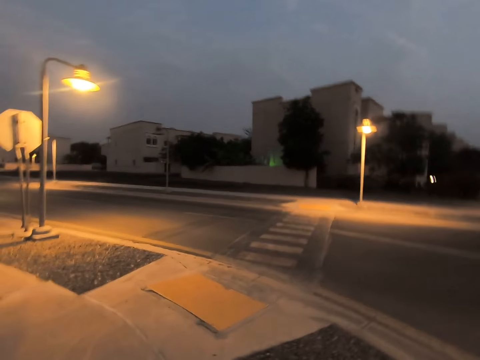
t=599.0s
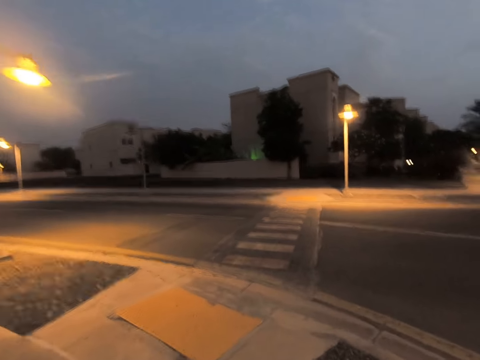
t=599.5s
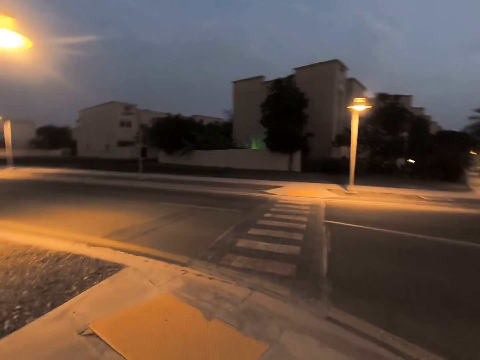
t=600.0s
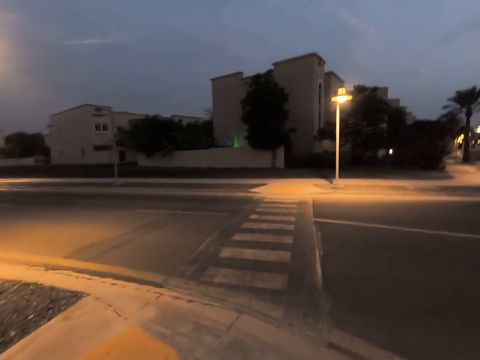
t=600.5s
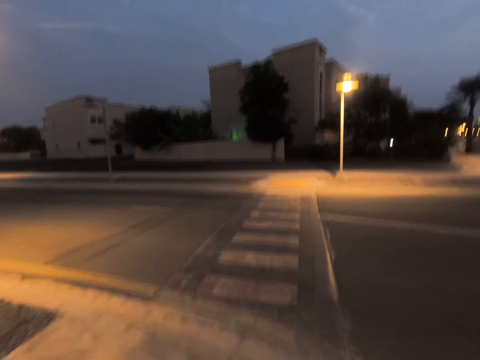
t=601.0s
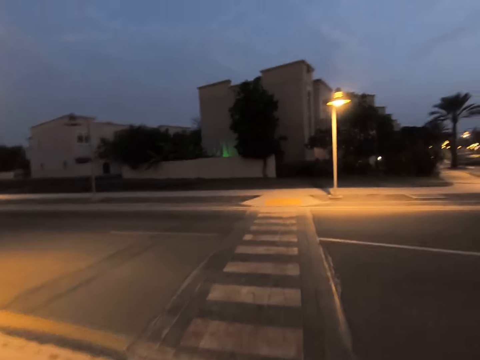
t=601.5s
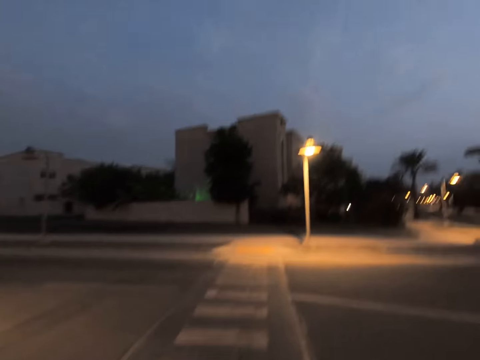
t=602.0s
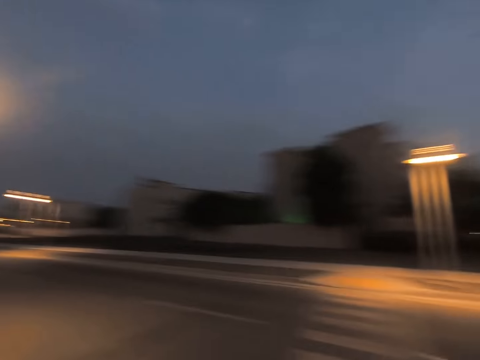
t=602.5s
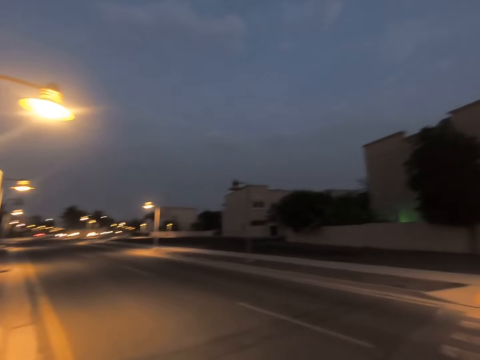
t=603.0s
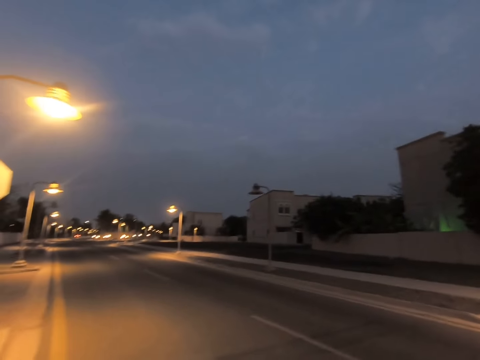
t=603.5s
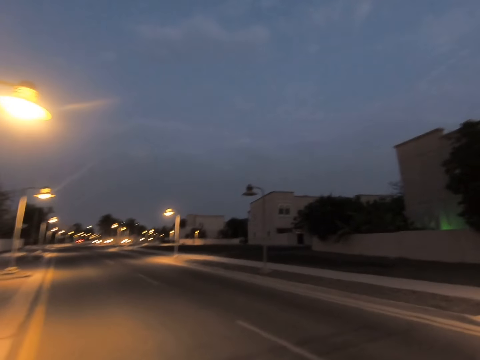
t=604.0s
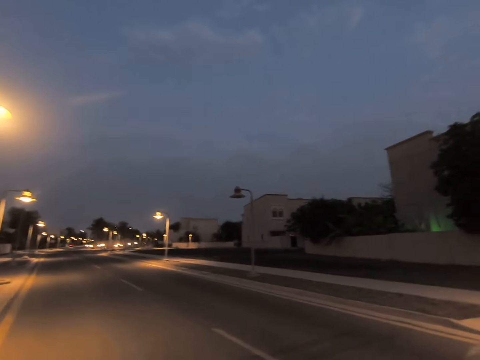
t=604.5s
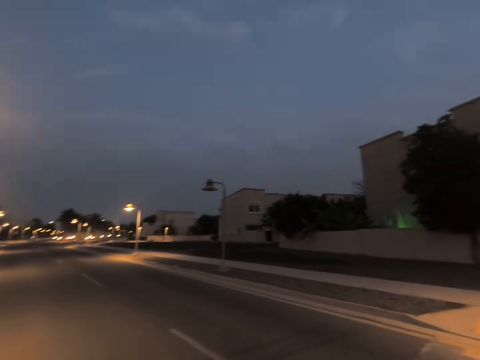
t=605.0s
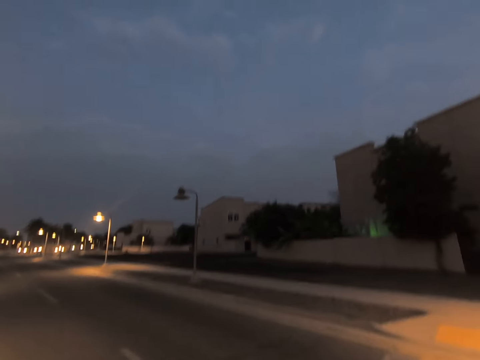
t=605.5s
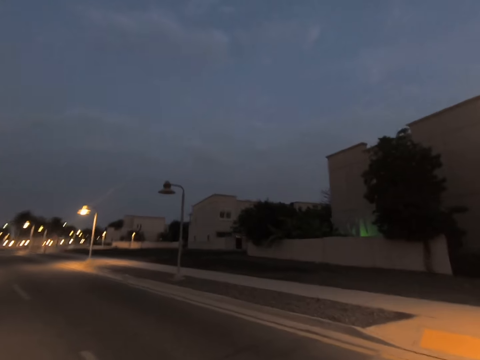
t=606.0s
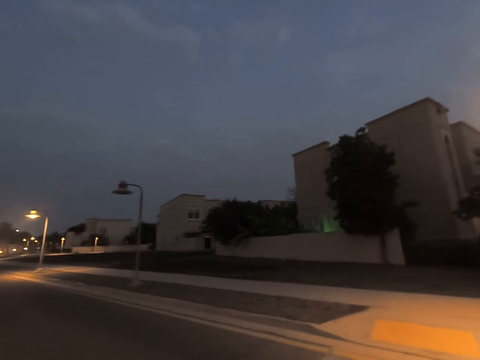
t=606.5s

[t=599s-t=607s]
The camera wearer crosses the street road. They look around before crossing the road.

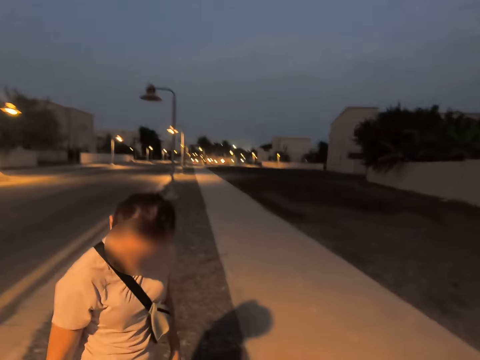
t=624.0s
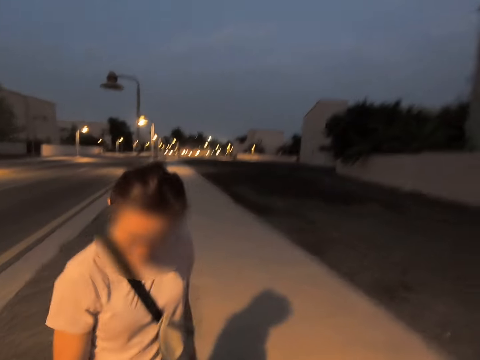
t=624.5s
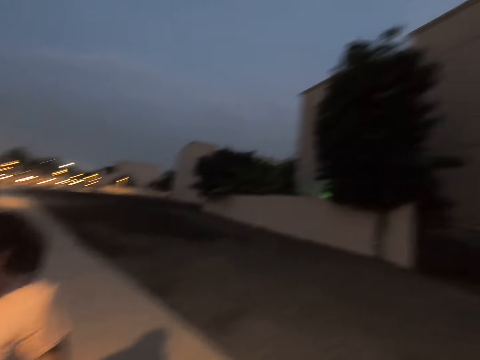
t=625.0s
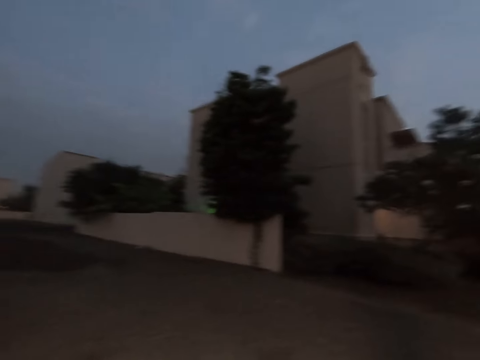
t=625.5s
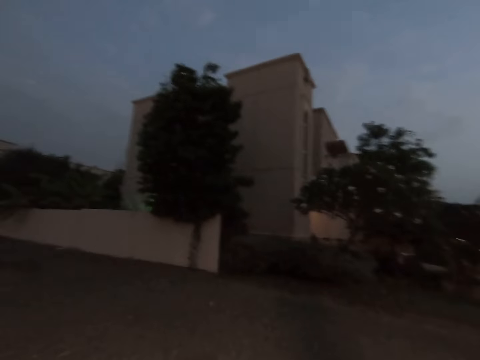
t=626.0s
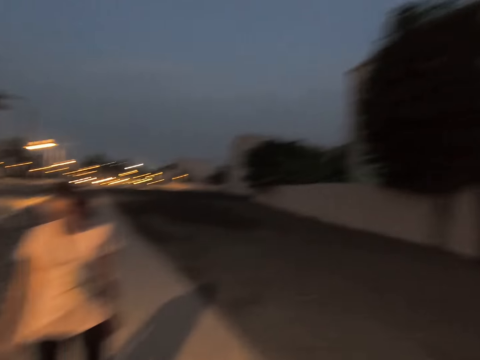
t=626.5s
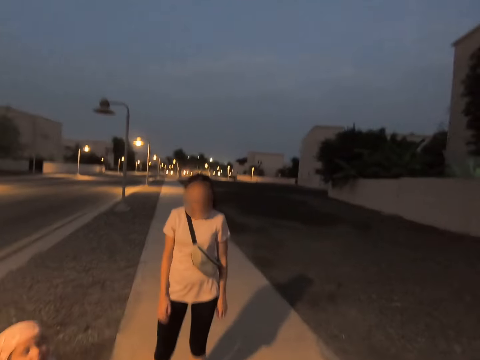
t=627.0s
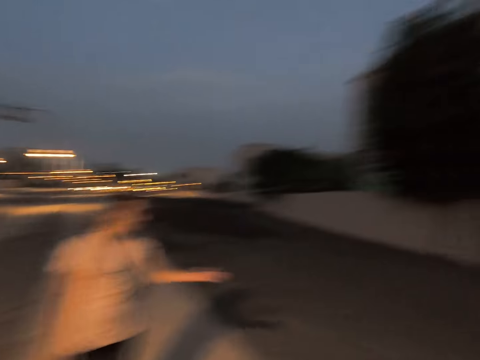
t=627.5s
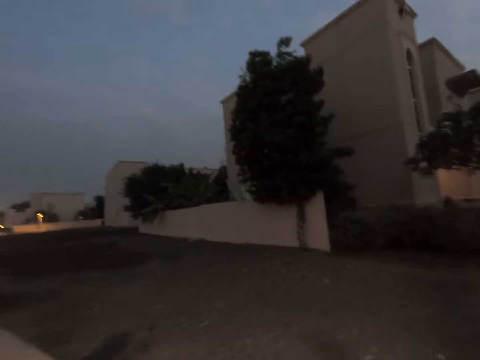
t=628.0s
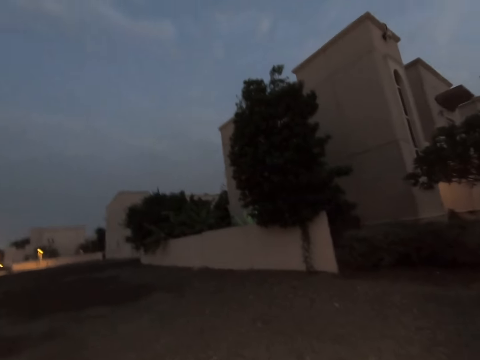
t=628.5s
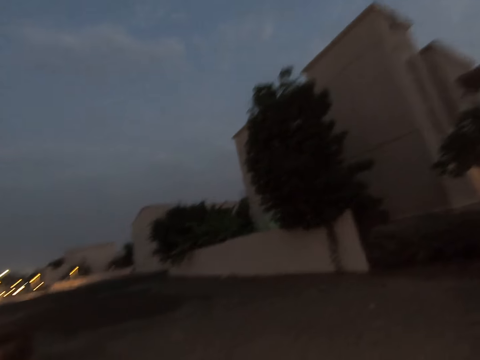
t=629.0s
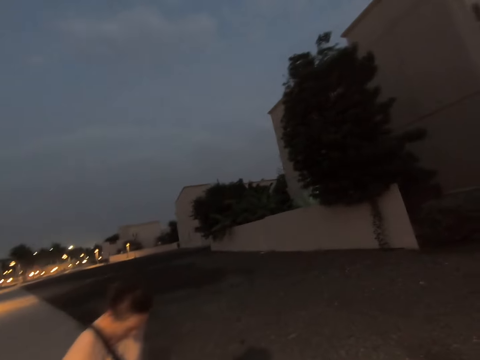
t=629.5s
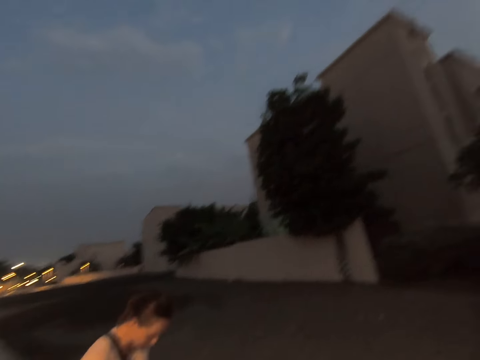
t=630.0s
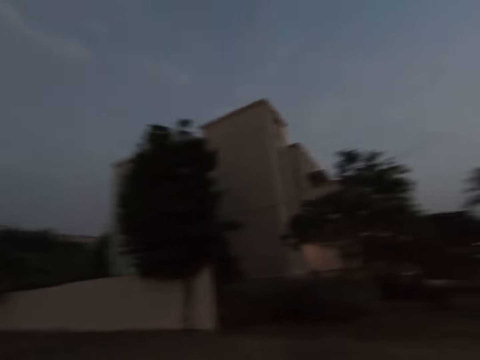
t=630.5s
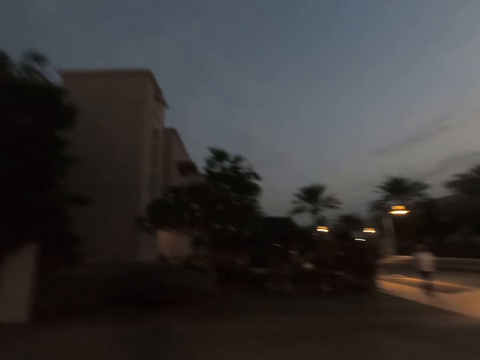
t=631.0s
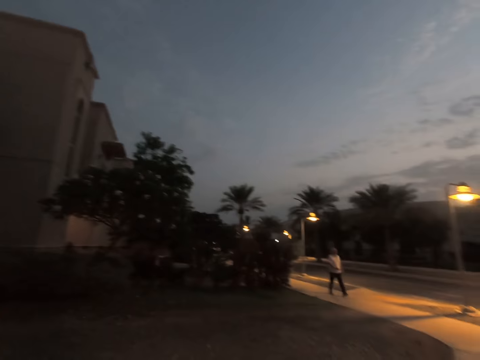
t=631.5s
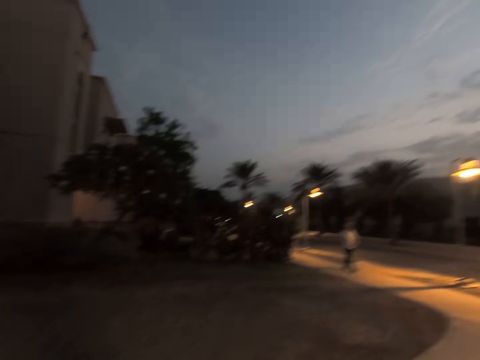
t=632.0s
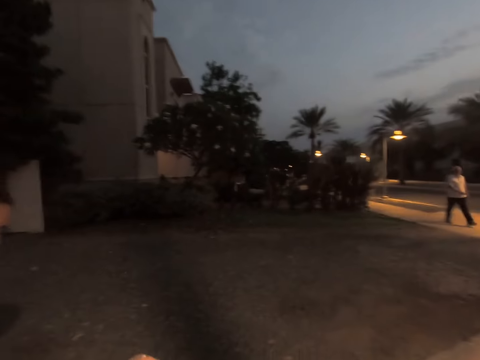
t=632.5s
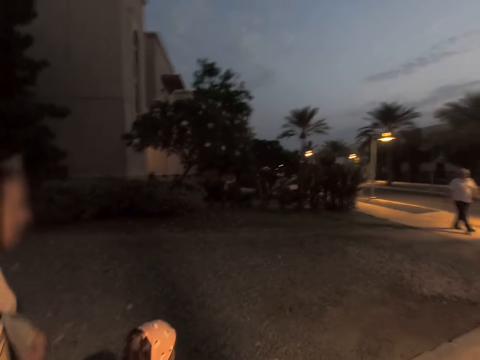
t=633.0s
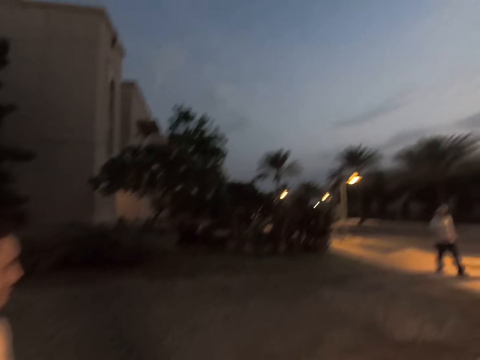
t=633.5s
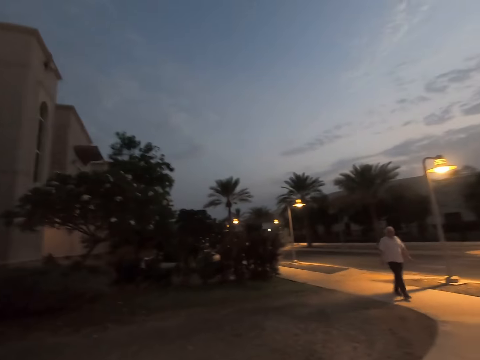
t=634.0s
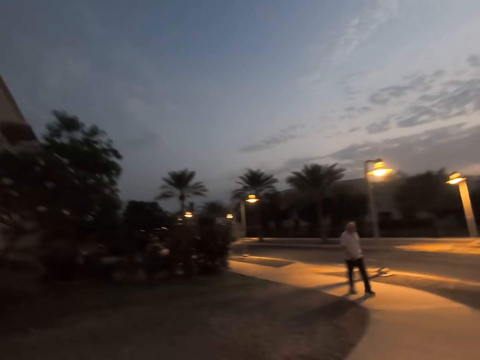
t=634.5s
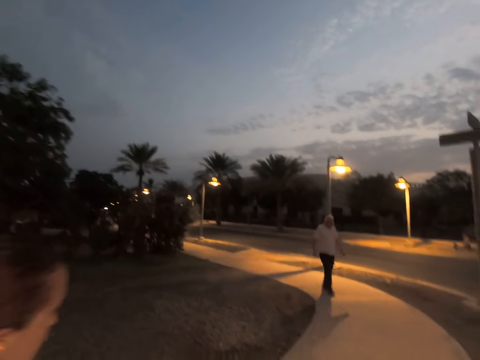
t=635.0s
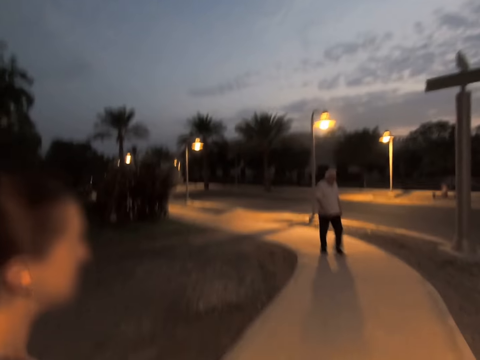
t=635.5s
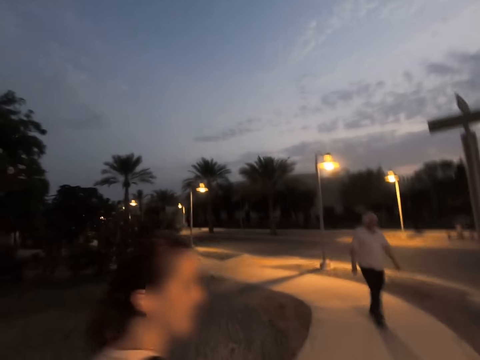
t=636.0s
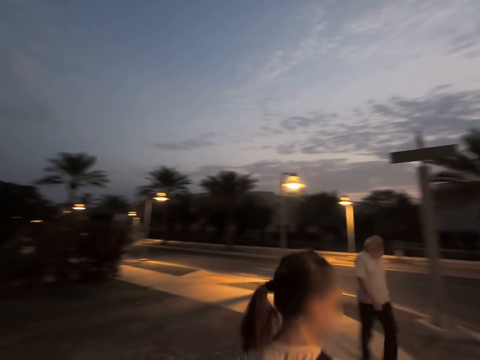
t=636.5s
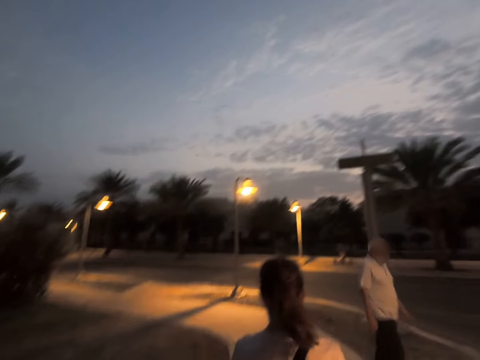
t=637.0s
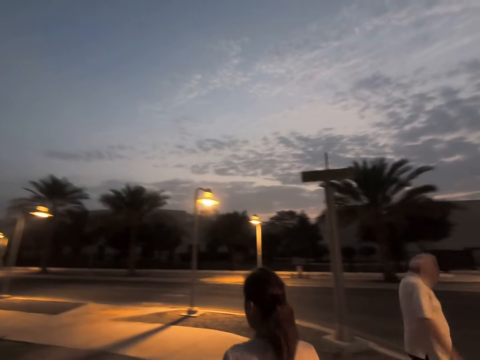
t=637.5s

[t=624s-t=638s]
The camera wearer looks around. They walk around.

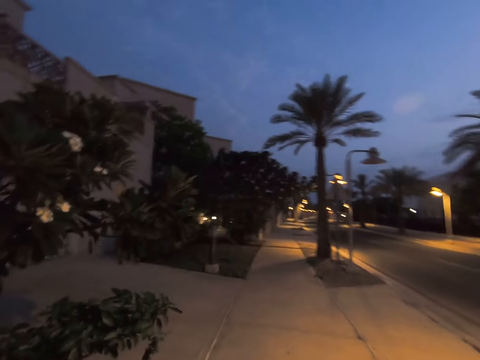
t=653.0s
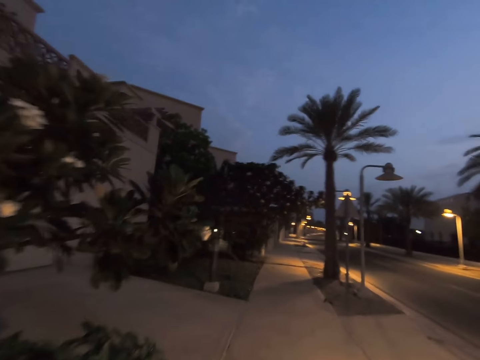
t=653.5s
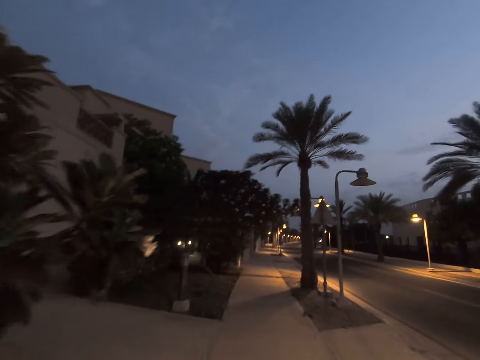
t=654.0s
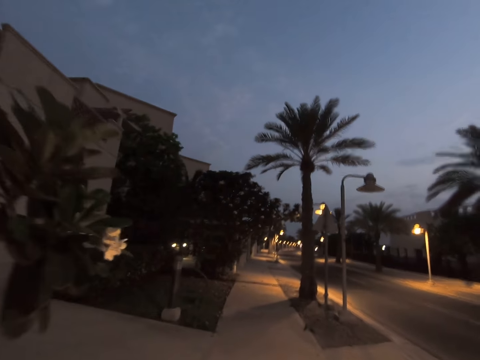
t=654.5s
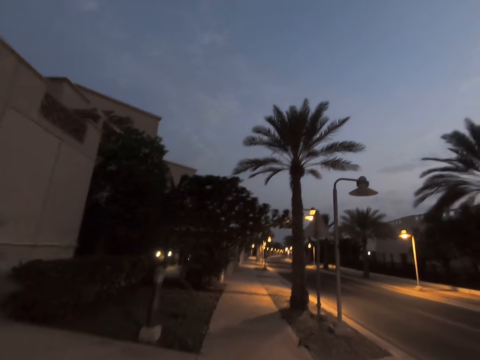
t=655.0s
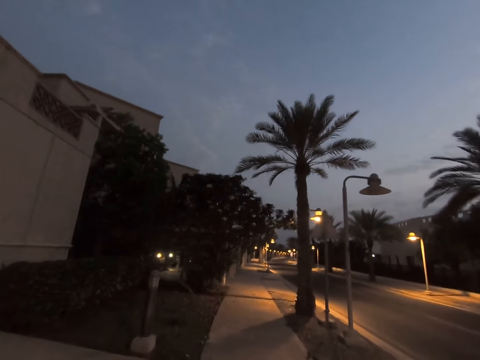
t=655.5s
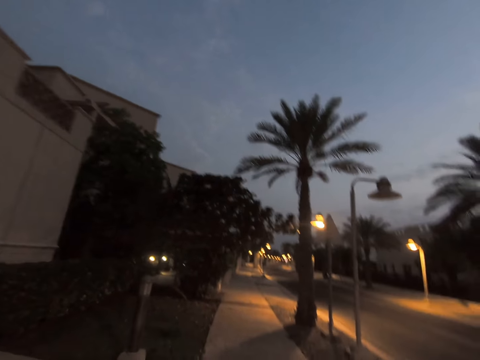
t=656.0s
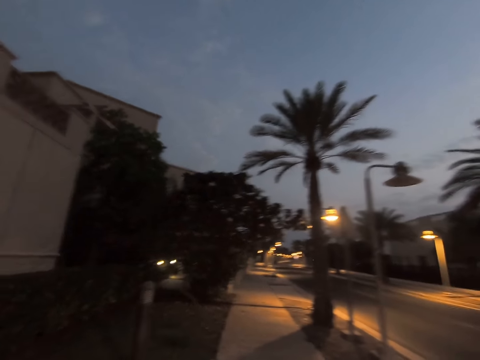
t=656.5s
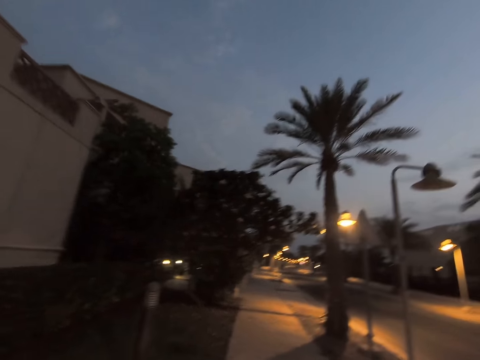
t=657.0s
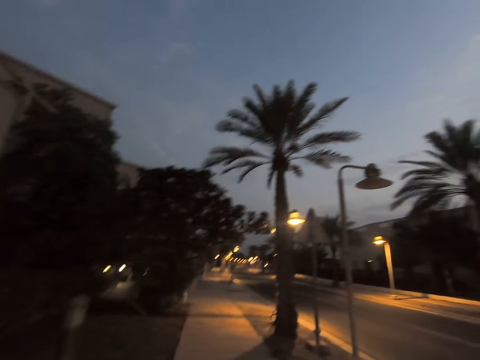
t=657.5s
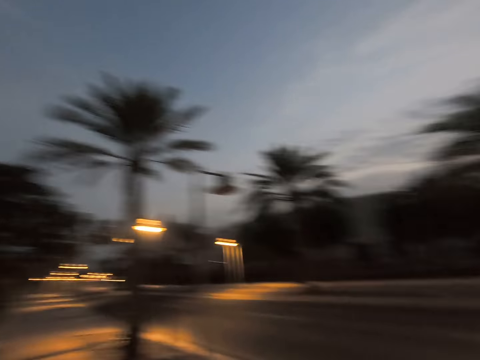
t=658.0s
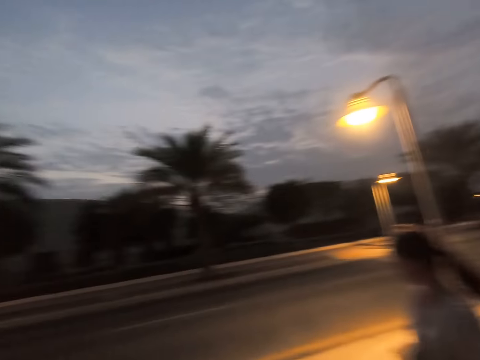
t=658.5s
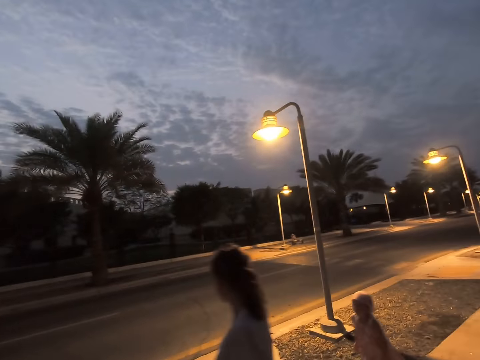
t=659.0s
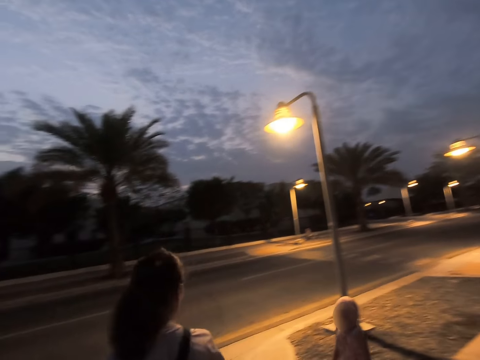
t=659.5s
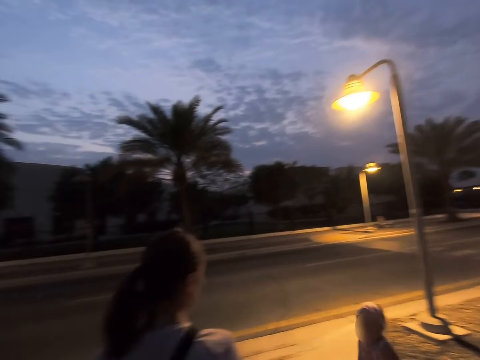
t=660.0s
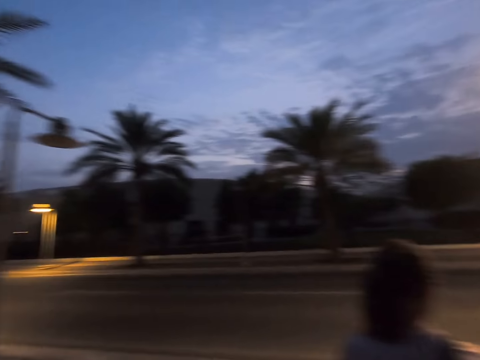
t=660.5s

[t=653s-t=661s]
The camera wearer walks on the sidewalk. They turn around, look around, and gaze at a woman and a child.
